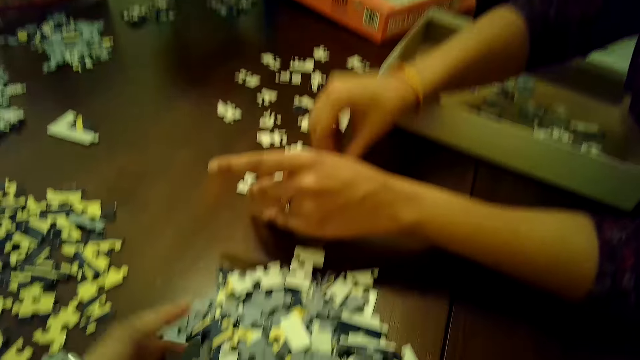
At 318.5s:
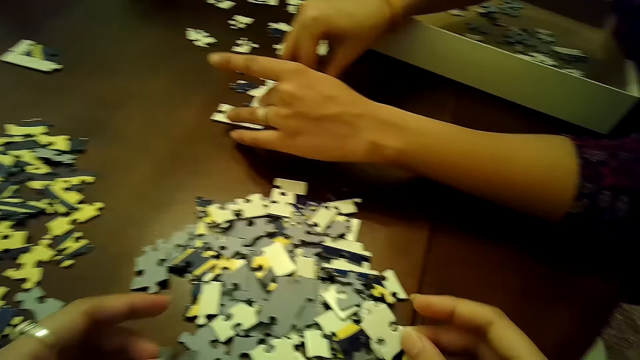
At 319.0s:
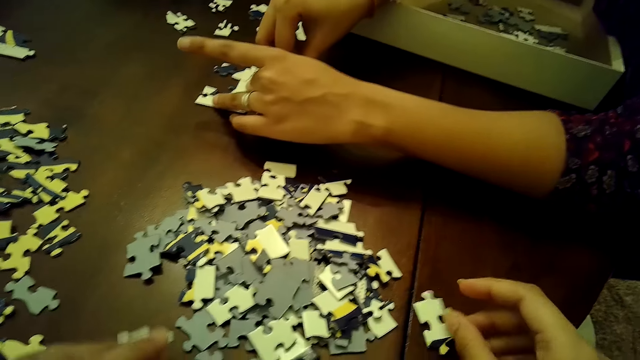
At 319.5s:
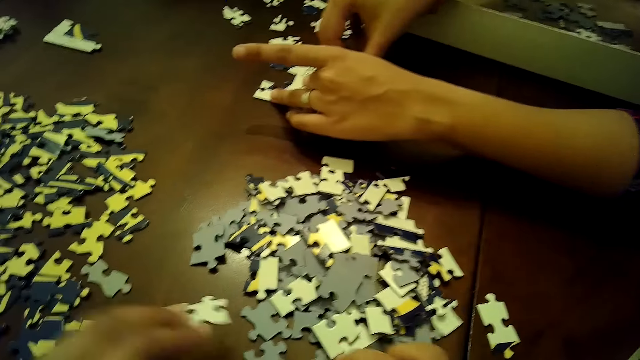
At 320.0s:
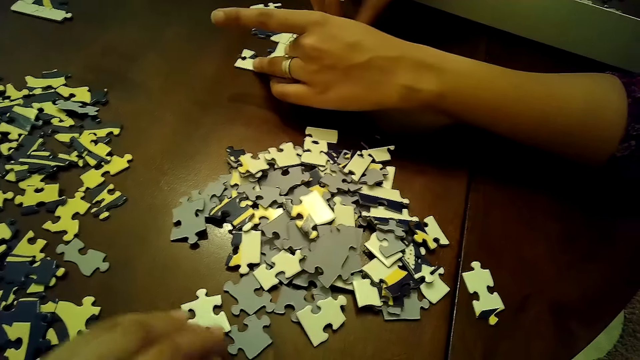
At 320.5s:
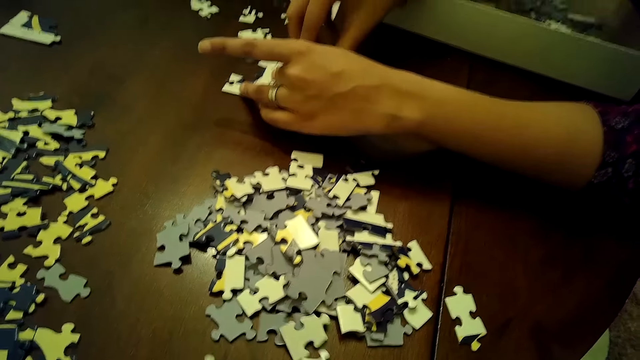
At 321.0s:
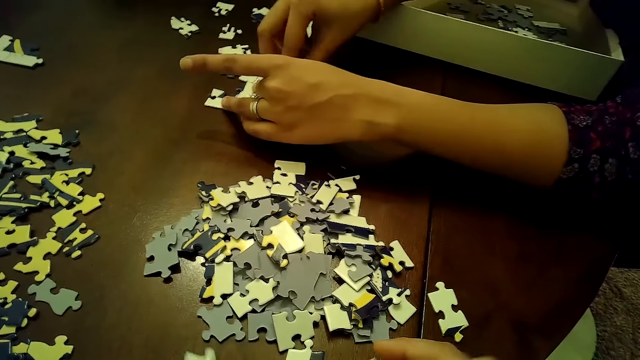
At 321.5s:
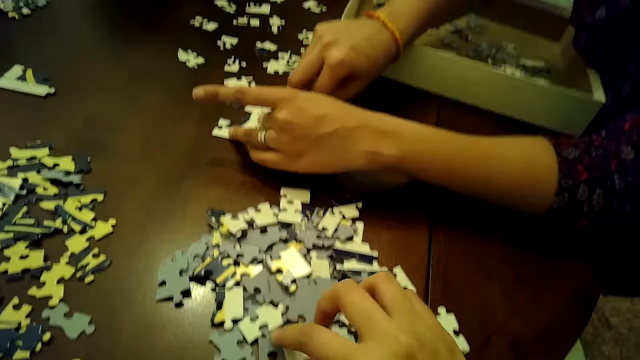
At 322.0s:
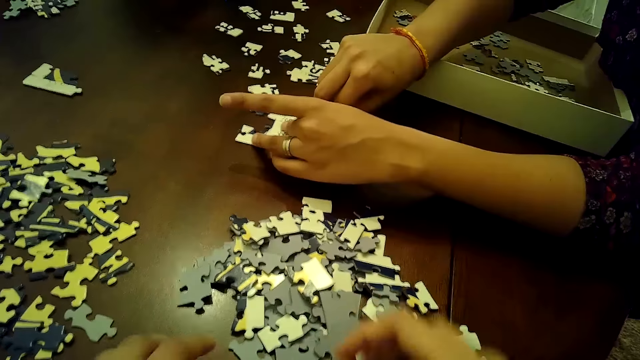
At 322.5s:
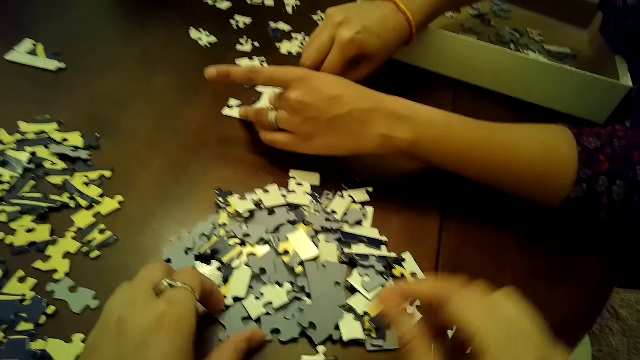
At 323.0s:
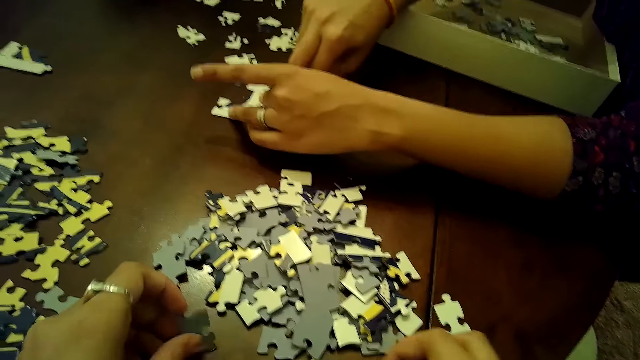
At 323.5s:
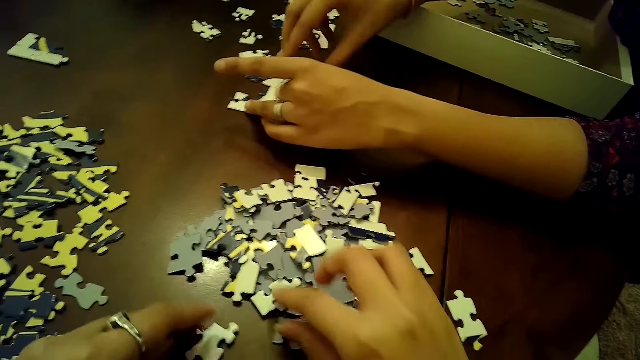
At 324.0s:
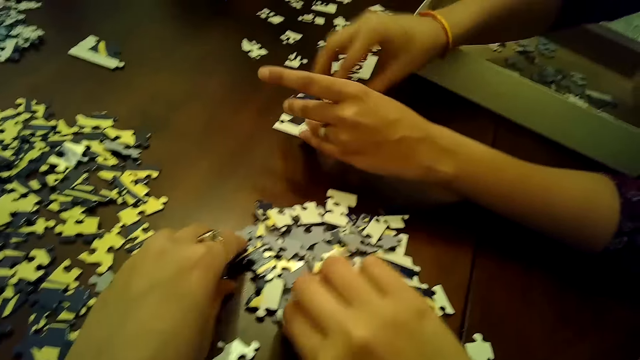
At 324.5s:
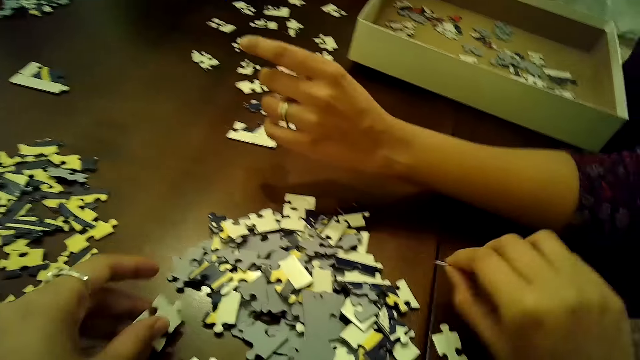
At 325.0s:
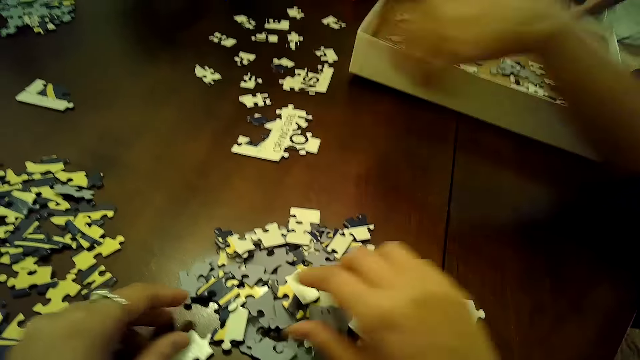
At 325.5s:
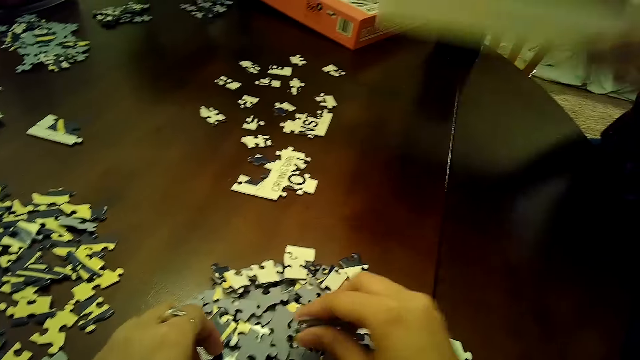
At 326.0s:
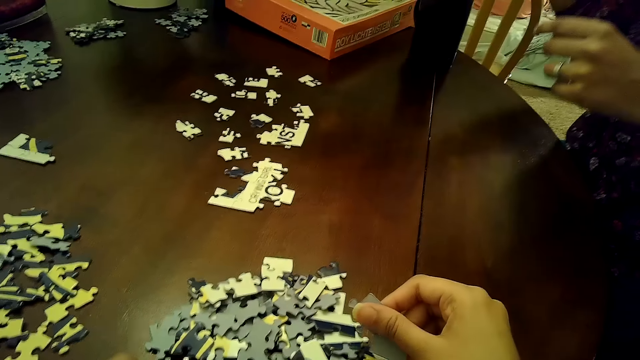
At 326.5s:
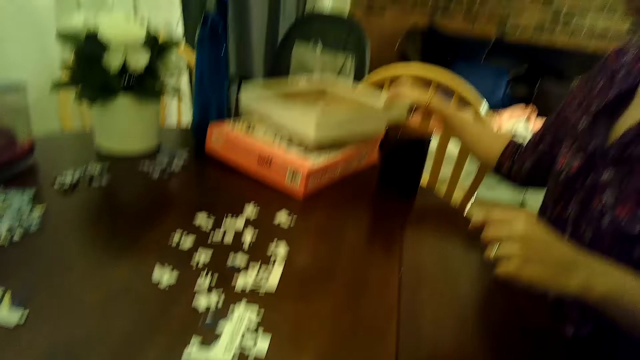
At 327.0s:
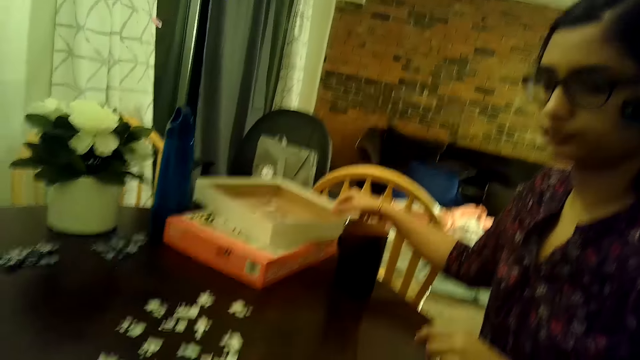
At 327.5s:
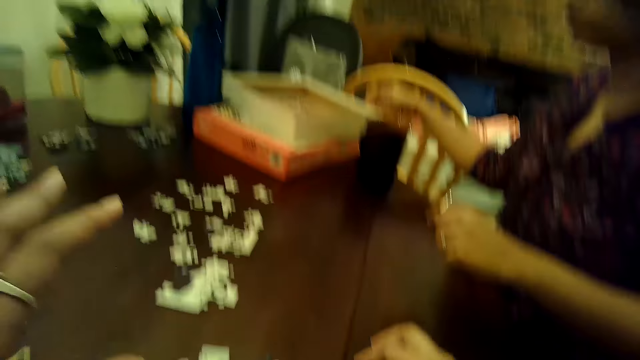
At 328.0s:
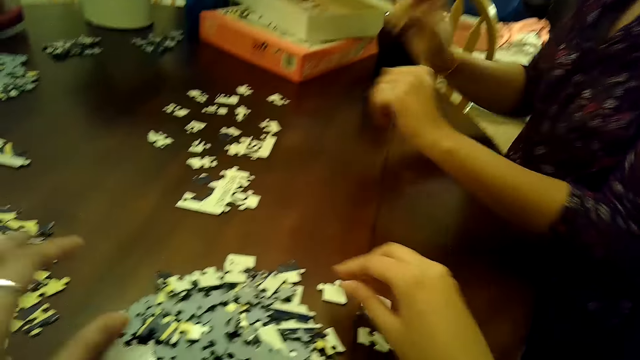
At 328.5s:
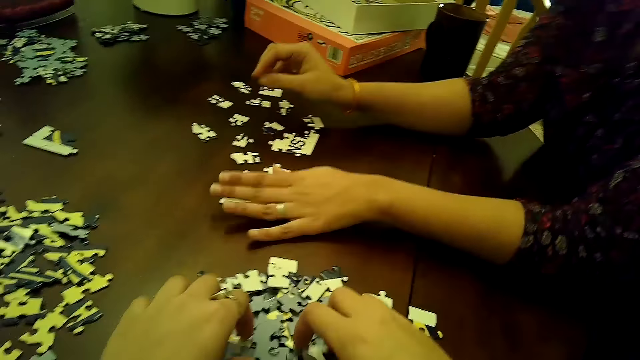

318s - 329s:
The camera wearer arranges some puzzle pieces from a pile of puzzle pieces with both hands. They pick the jigsaw piece from the table. A woman touches the jigsaw piece on the table. The camera wearer picks the jigsaw piece from the table and puts the jigsaw piece on the table. They pick the jigsaw piece from the table and put the jigsaw piece on the table. They talk to the woman. They pick the jigsaw piece from the table. They pick the jigsaw piece from the table again. They talk to the woman. They put the jigsaw piece on the table. They pick the jigsaw pieces from the table and put the jigsaw pieces on the table. The woman moves a box on the table to a box lid on the table with both hands. The camera wearer picks the jigsaw pieces from the table. The woman picks the box from the table. The camera wearer talks to the woman. The woman puts the box on the table. The camera wearer looks around.

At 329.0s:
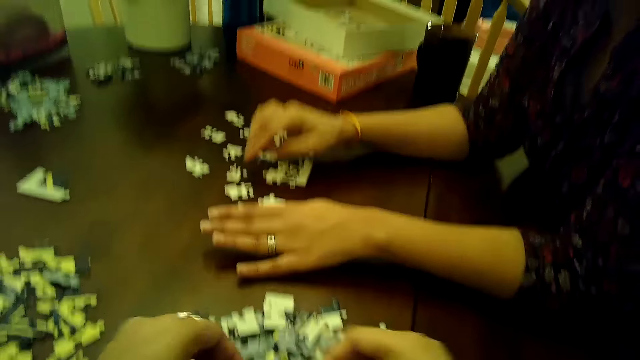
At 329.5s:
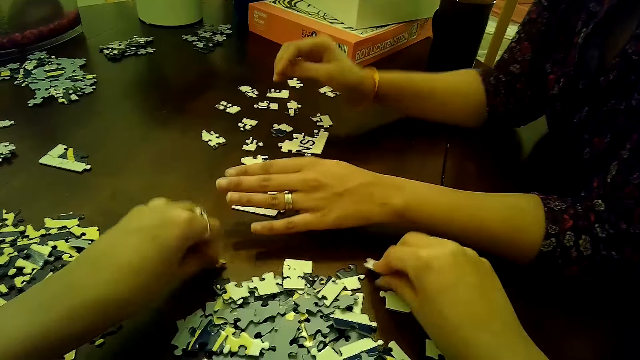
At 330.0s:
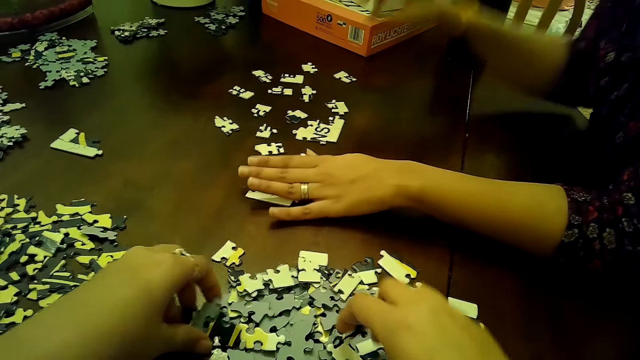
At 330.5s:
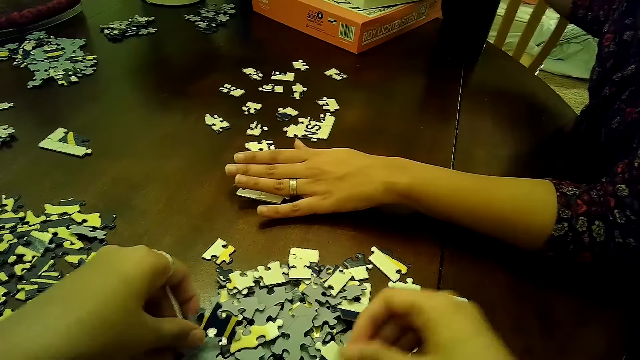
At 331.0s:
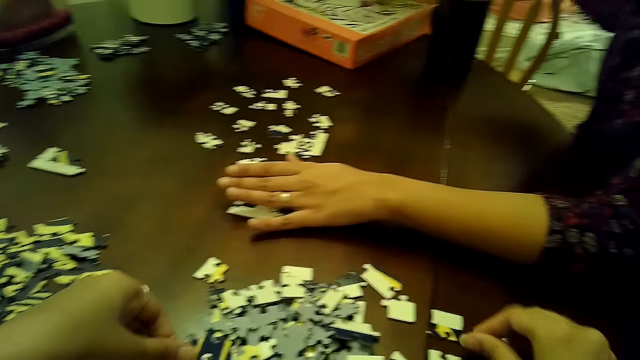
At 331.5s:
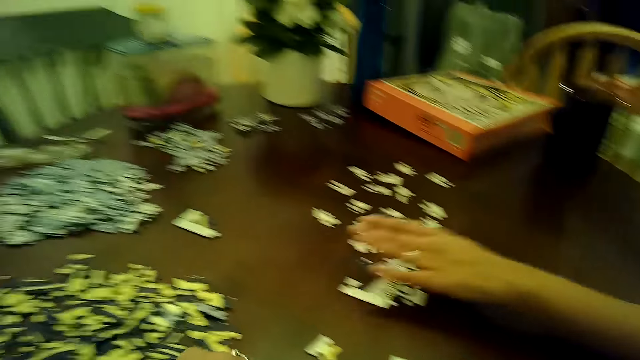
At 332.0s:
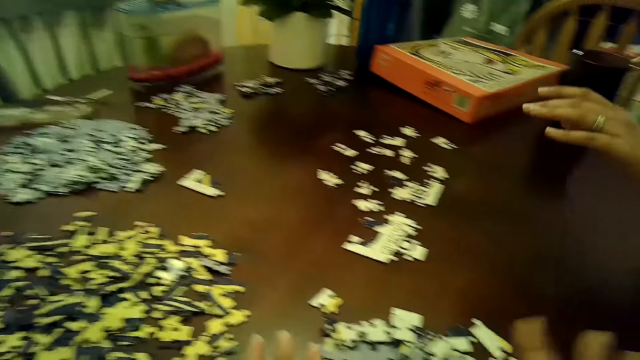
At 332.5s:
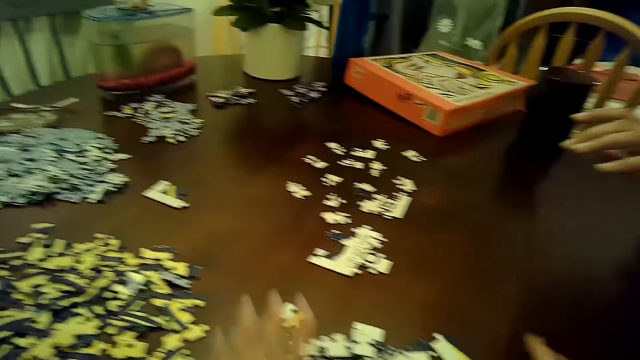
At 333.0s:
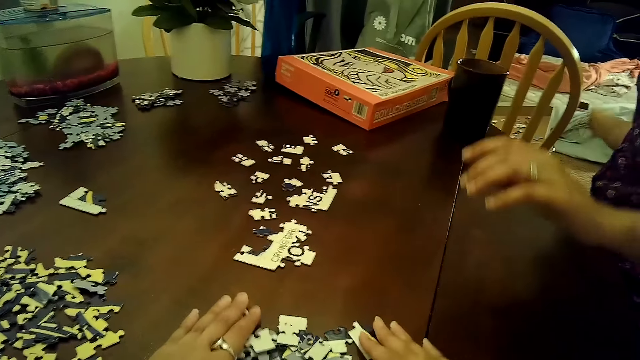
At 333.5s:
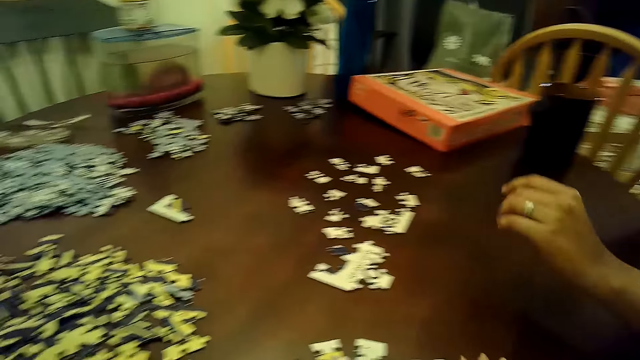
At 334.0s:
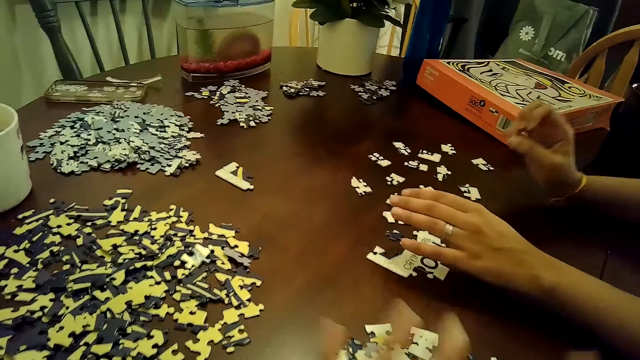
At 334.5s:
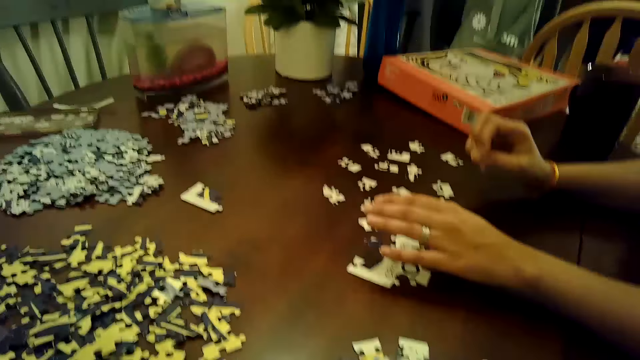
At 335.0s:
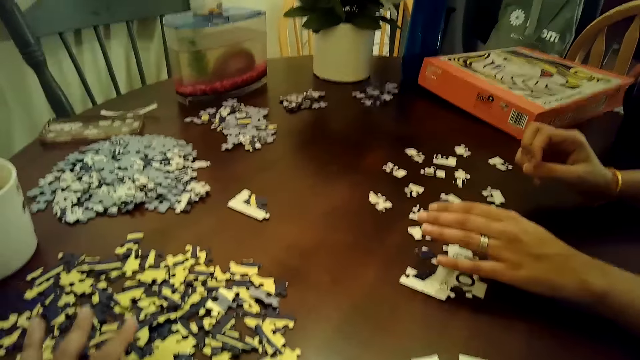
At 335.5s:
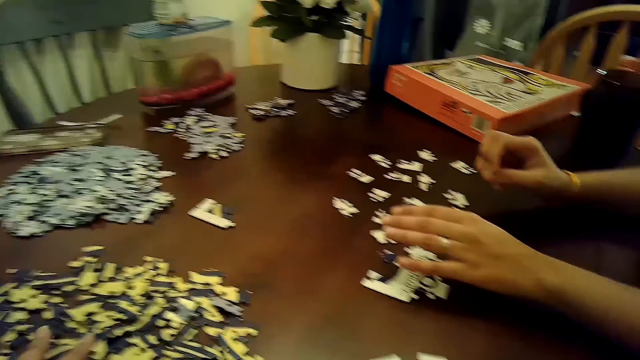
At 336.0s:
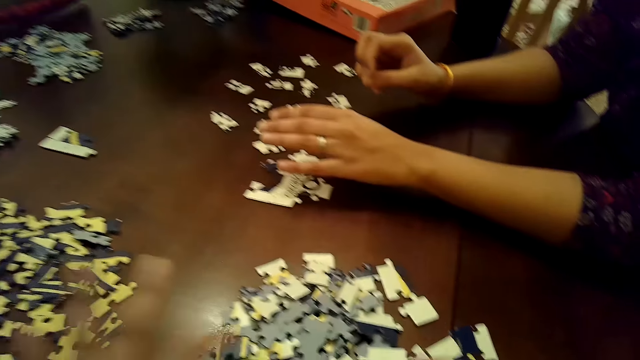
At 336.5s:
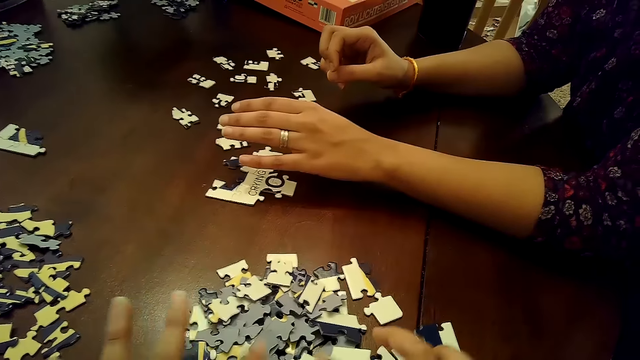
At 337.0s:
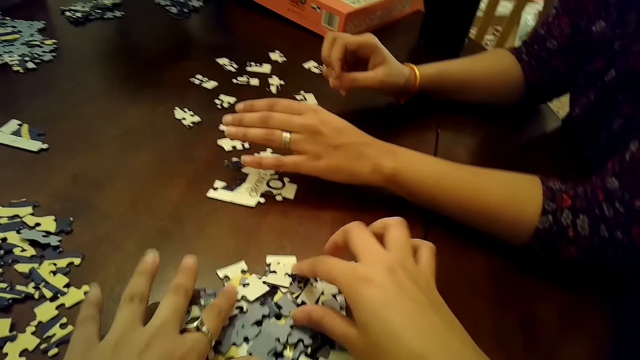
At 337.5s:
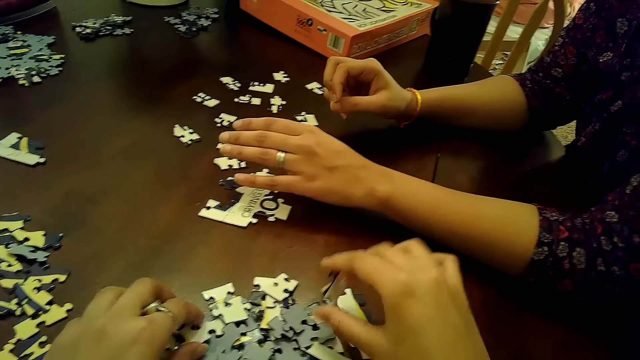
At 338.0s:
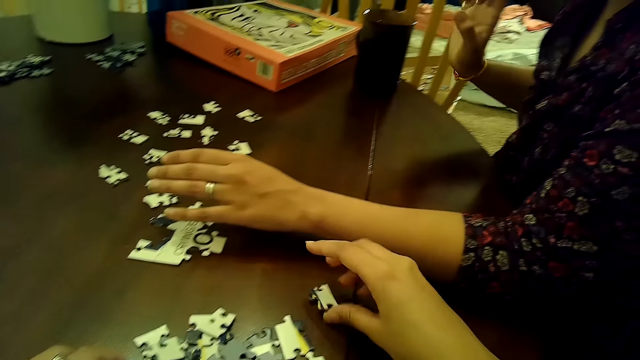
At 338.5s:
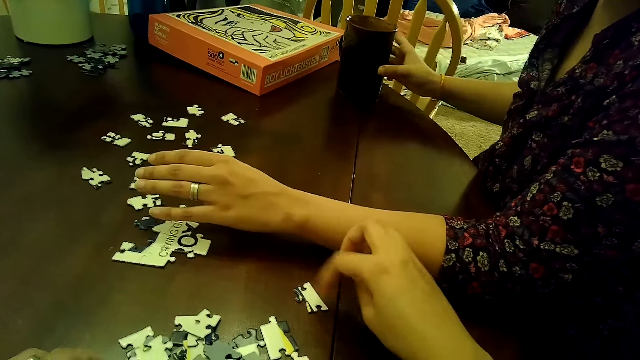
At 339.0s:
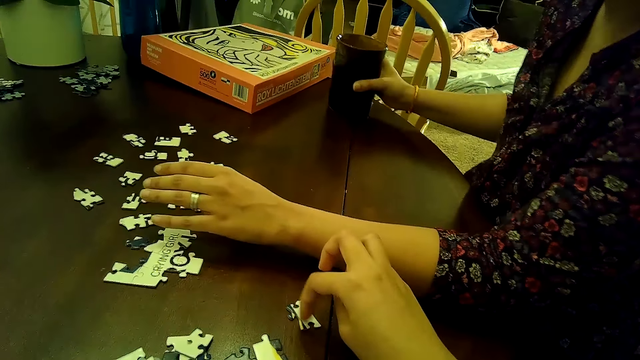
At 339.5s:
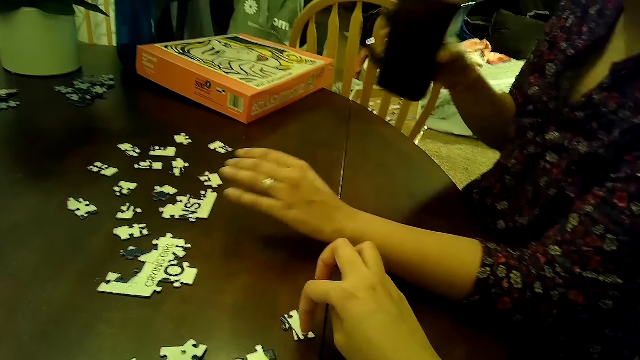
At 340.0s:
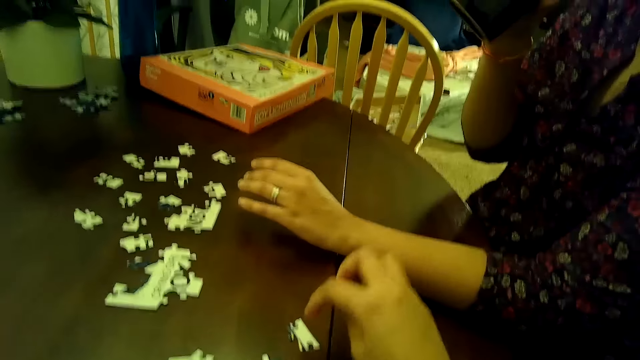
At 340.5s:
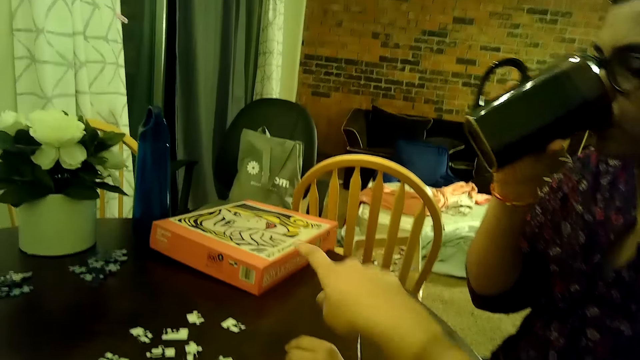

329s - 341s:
The camera wearer talks to a woman and picks the jigsaw pieces from the table. The woman touches the jigsaw pieces on the table. The camera wearer puts the jigsaw pieces on the table. The woman moves a box from a box lid with her right hand. The camera wearer picks the jigsaw pieces from the table and talks to the woman. The woman picks the box from the table. The camera wearer looks around and talks to the woman. The woman puts the box on the chair. The camera wearer touches the jigsaw pieces on the table. They talk to the woman and look around. They talk to the woman and lift the hand up. They pick the jigsaw piece from the table. They talk to the woman. They talk to the woman again. They put the jigsaw piece on the table. The woman picks a cup of tea from the table with her right hand. The camera wearer talks to the woman. The woman drinks the tea. The camera wearer talks to the woman, points at the box on the table and looks around.
